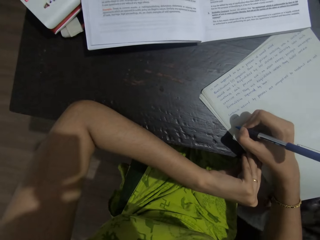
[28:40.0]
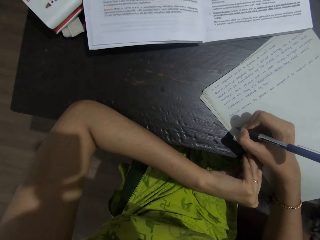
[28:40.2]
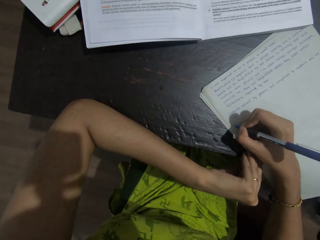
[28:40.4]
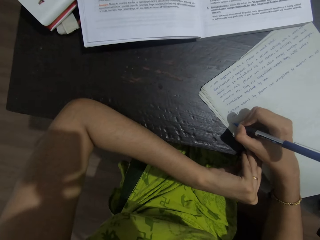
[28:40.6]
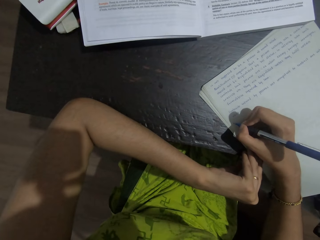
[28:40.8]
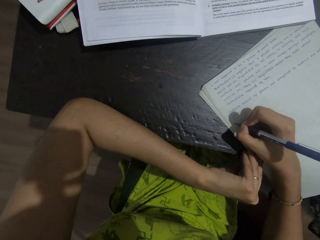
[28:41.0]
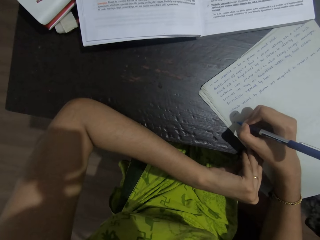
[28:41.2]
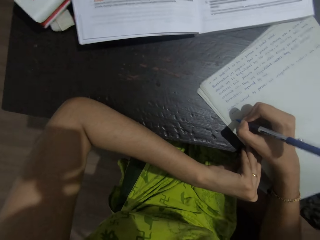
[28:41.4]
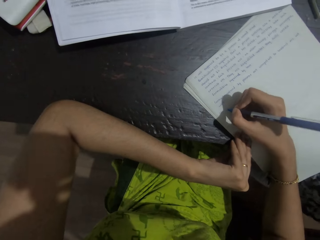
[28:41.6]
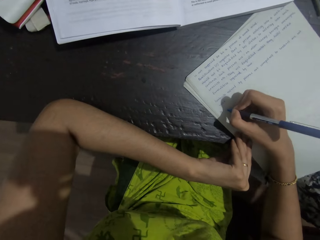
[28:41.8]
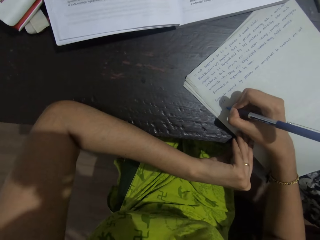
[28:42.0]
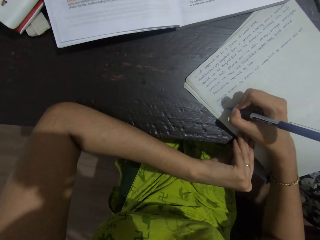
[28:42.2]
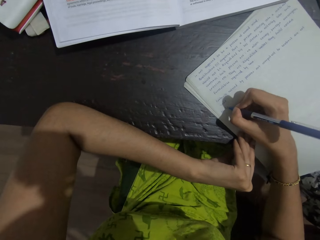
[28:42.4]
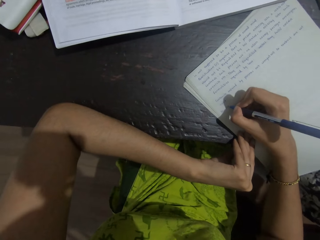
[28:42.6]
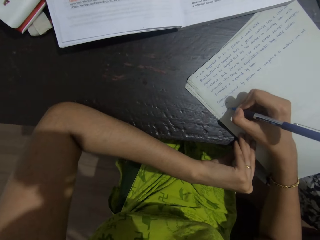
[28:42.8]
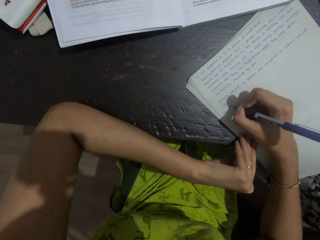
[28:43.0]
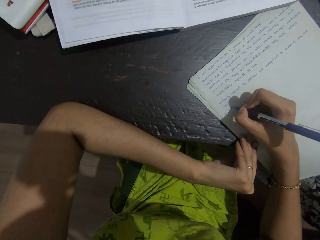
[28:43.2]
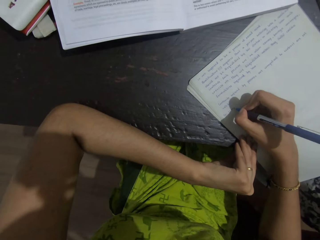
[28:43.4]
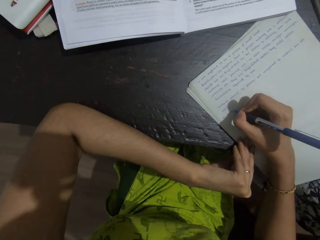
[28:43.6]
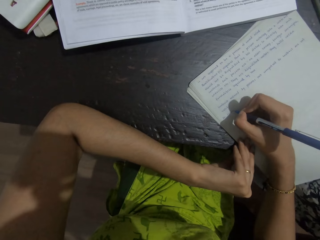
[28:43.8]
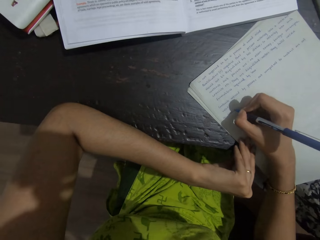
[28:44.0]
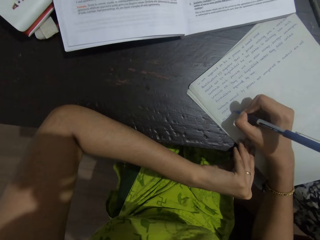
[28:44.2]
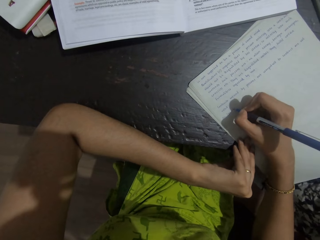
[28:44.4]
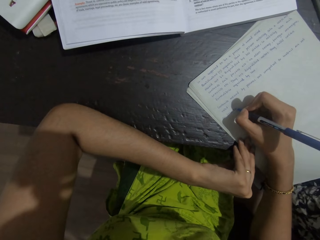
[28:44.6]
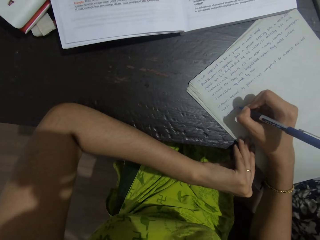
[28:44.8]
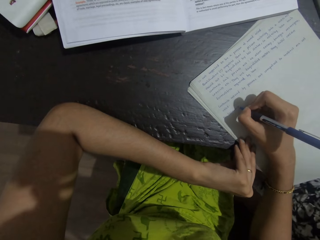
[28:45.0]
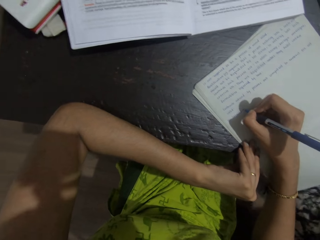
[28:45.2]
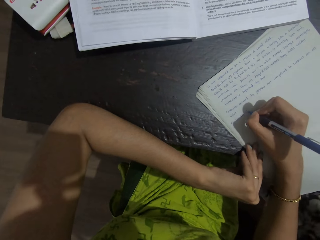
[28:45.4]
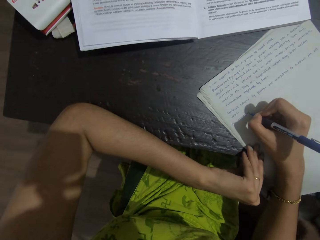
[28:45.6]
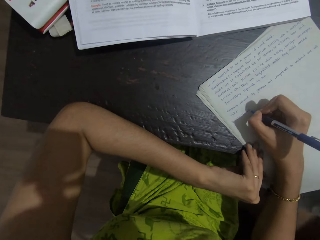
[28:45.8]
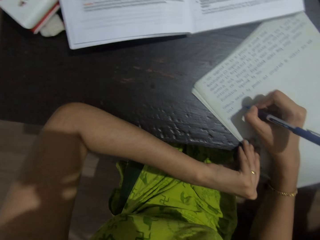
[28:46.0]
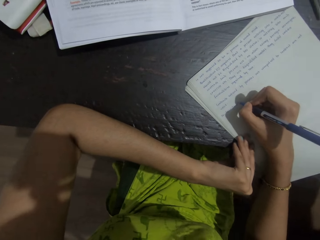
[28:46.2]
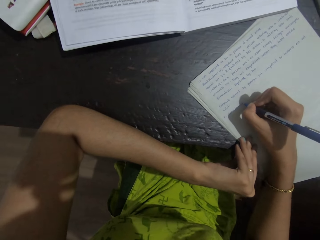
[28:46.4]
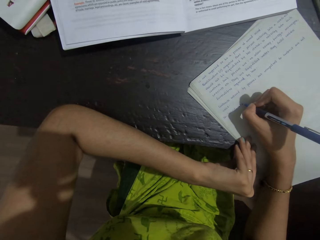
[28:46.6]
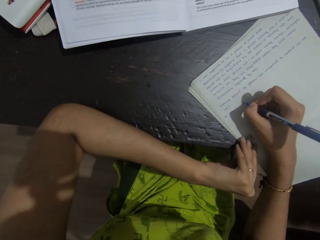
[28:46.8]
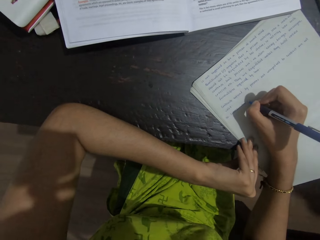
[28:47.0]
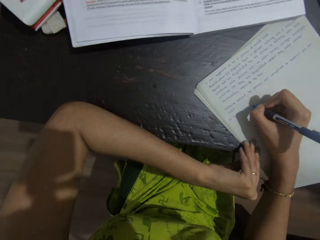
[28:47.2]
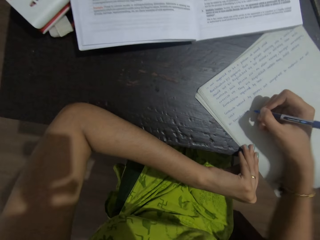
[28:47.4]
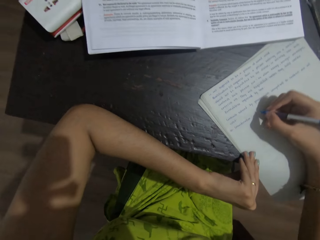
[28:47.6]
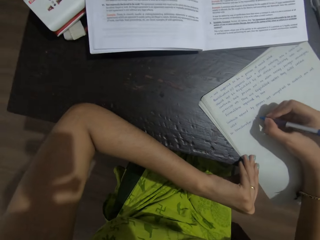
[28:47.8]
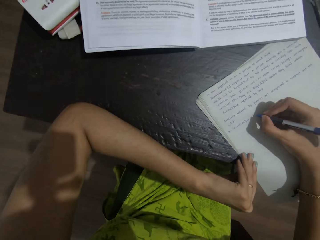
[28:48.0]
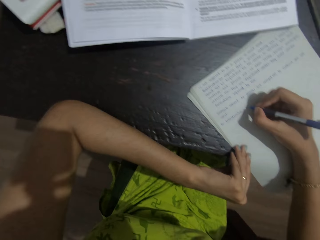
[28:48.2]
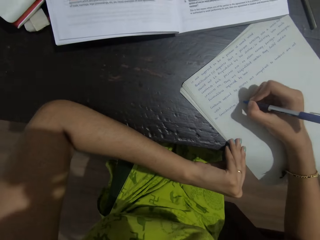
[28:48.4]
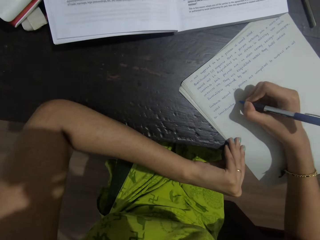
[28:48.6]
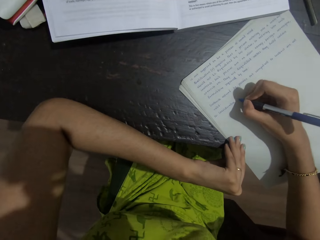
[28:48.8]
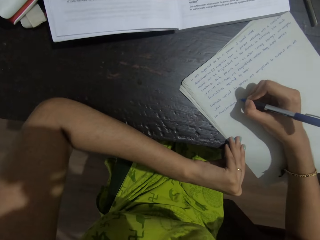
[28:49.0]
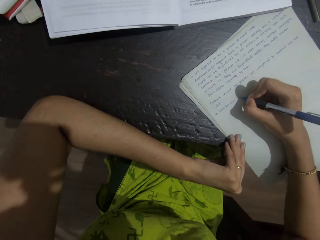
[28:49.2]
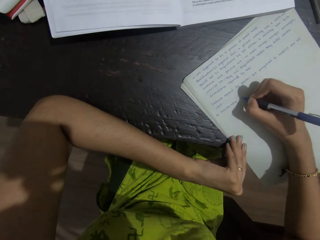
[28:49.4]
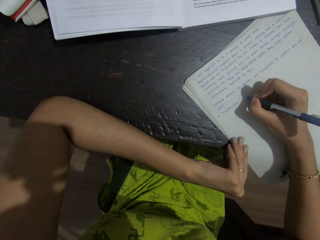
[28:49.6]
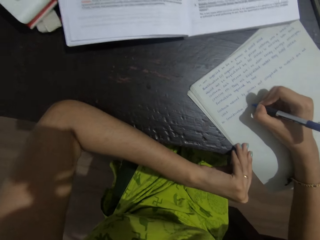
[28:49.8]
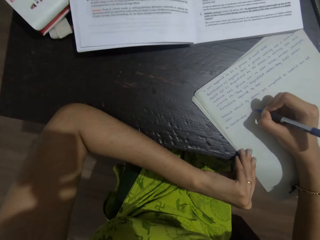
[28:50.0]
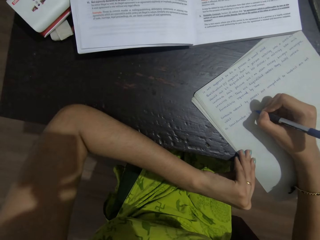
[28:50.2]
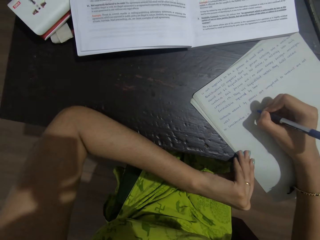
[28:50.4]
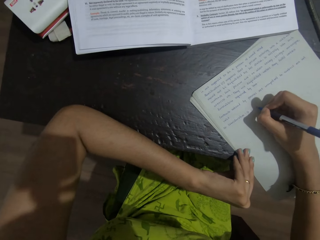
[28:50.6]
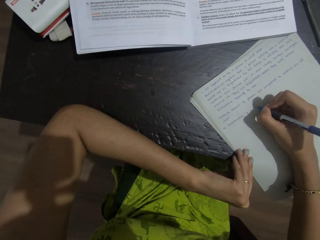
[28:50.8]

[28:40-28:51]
The camera wearer writes notes.

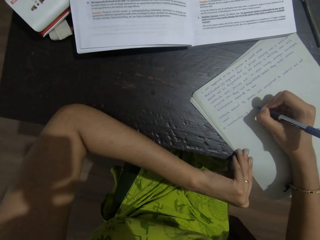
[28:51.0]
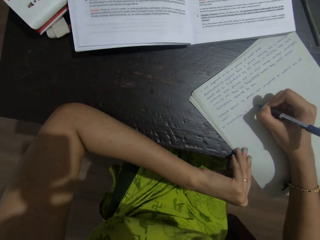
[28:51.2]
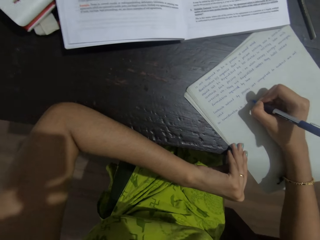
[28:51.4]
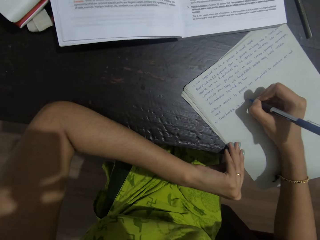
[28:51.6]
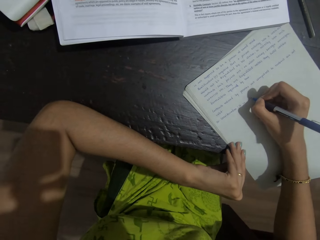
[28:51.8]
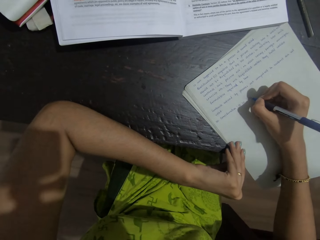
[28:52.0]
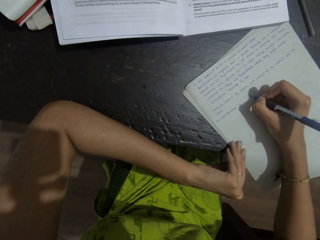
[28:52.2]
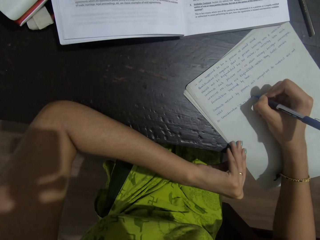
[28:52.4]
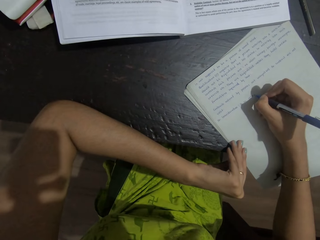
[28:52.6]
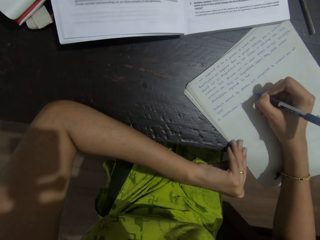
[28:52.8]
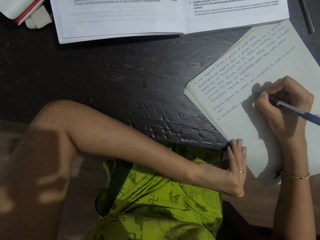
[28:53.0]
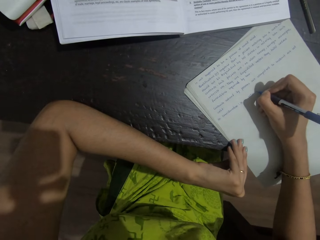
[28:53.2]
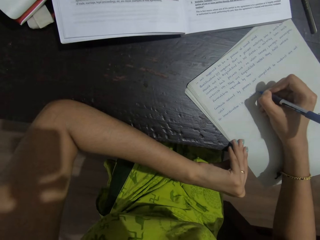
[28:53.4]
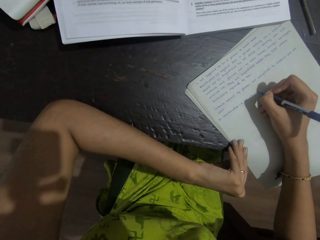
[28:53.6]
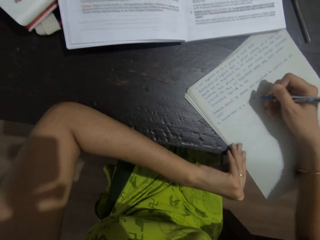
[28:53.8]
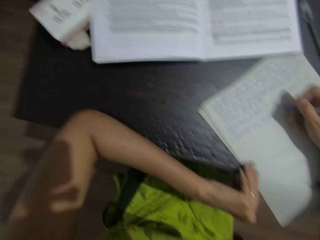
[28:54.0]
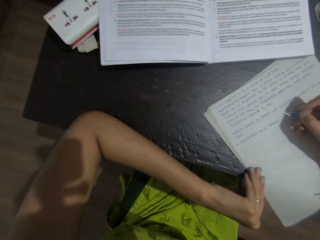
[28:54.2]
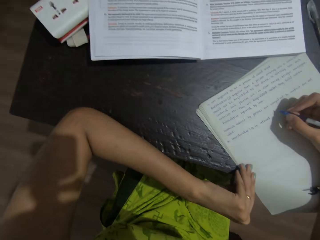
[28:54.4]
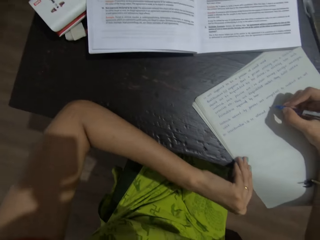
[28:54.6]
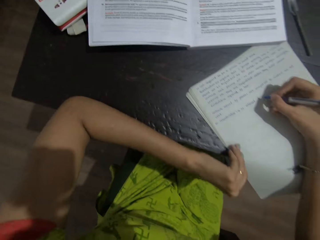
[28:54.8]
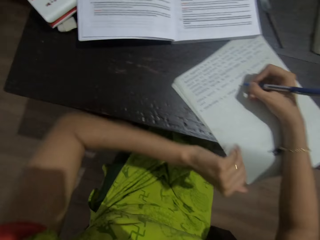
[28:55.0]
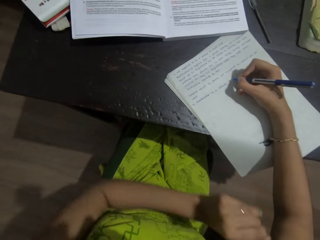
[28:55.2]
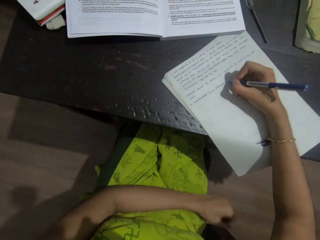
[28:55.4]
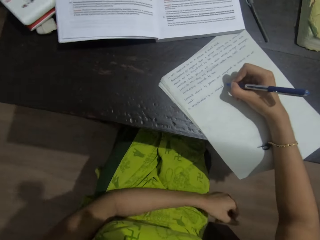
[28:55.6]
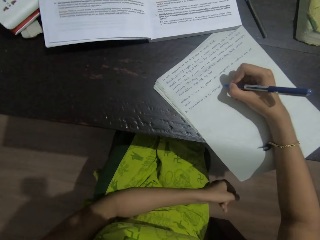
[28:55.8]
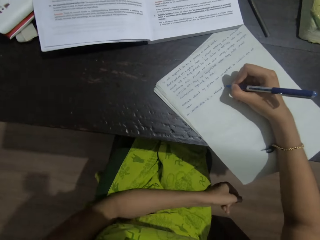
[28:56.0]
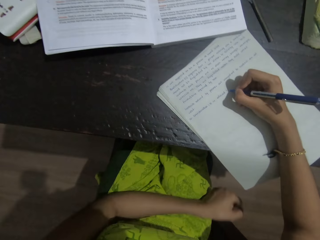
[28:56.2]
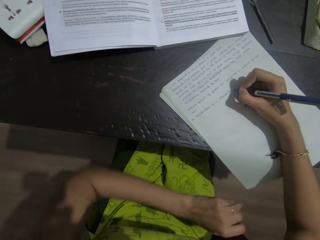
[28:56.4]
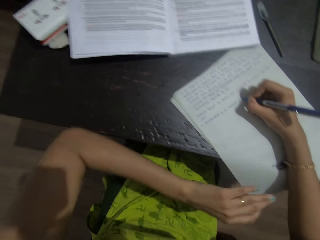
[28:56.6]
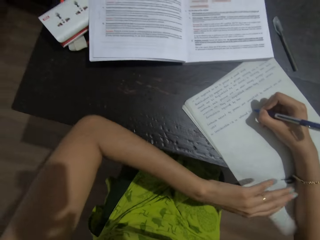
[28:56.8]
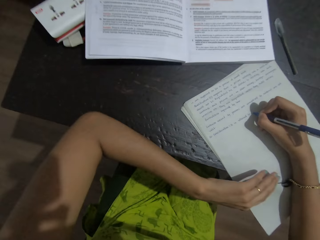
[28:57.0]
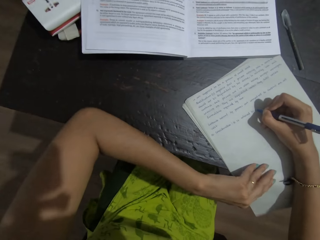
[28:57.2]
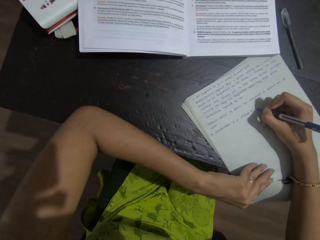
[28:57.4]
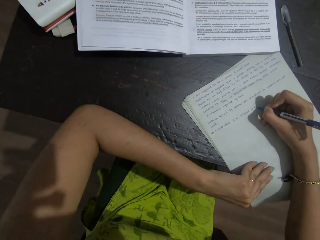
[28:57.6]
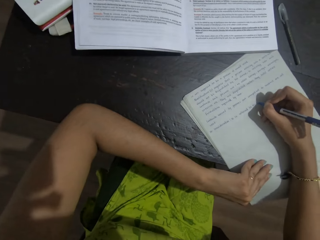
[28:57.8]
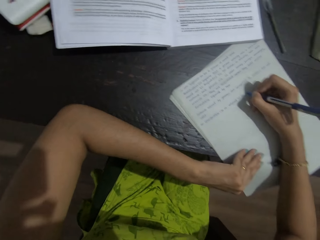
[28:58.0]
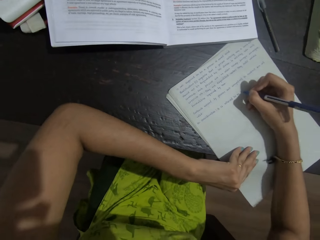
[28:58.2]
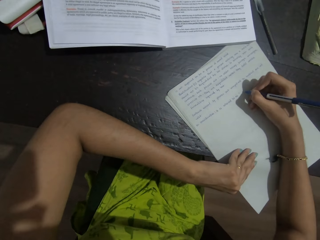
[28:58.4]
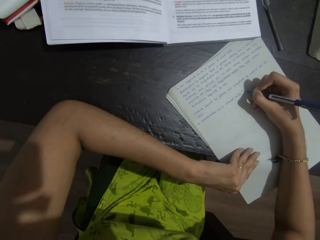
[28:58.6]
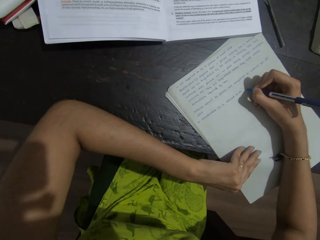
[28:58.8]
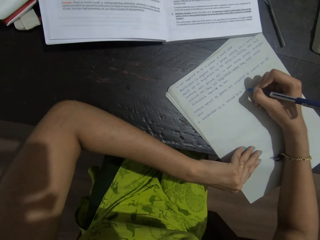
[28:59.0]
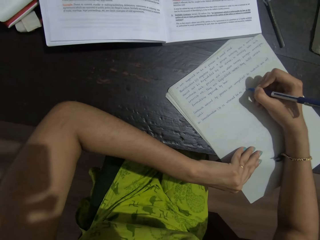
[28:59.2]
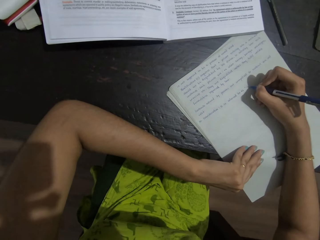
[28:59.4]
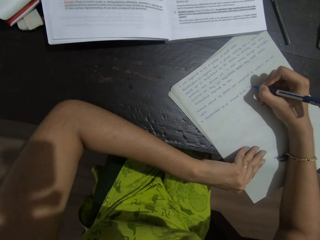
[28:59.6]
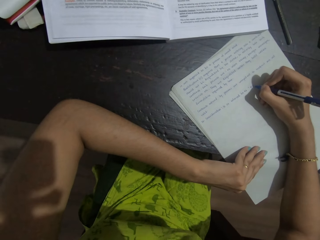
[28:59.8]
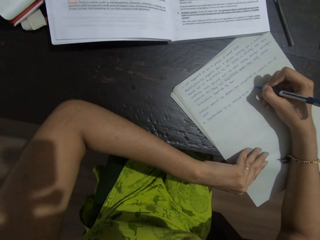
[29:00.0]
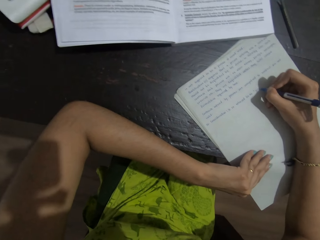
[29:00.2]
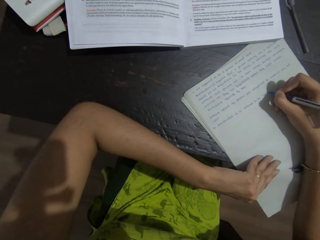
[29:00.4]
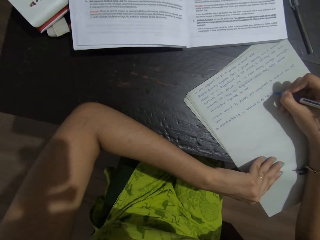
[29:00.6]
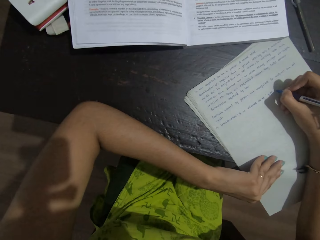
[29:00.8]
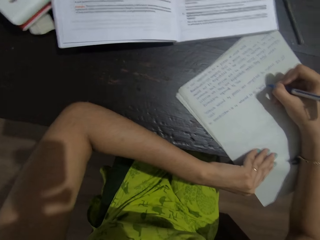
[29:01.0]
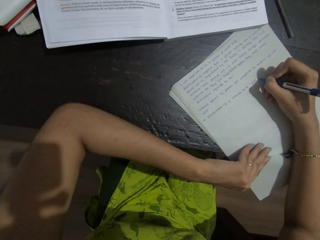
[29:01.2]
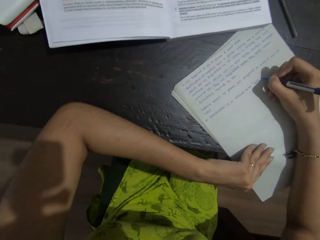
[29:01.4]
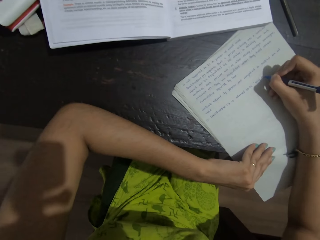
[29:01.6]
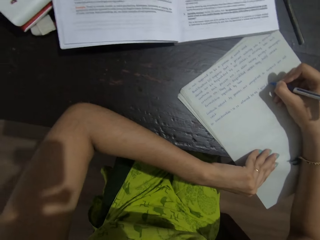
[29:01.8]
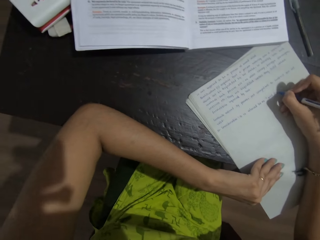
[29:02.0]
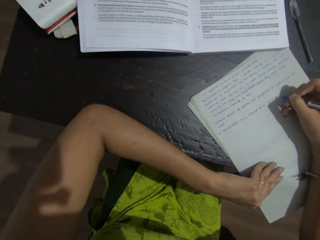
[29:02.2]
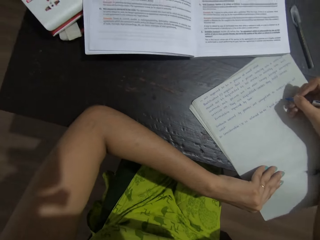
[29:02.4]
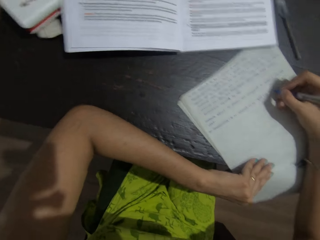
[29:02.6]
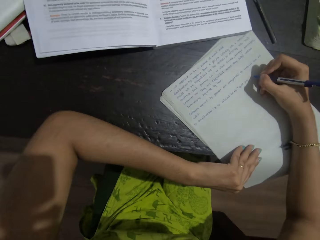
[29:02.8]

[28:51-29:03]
The camera wearer lowers the right hand to the thighs. They raise the left hand to the table. They write the notes.
